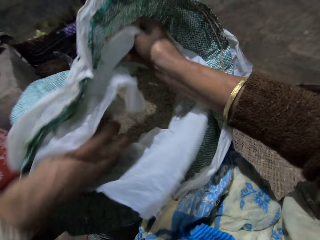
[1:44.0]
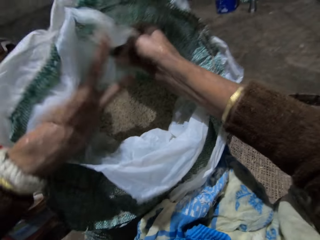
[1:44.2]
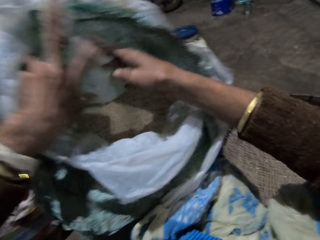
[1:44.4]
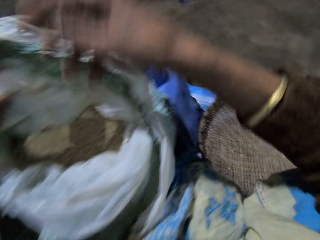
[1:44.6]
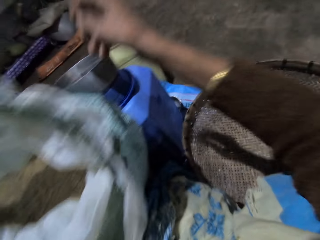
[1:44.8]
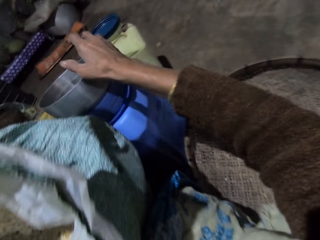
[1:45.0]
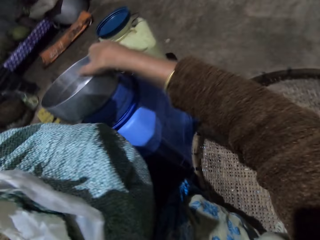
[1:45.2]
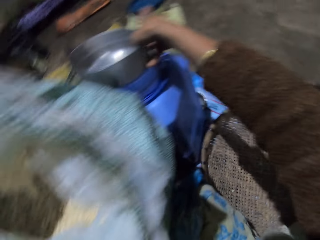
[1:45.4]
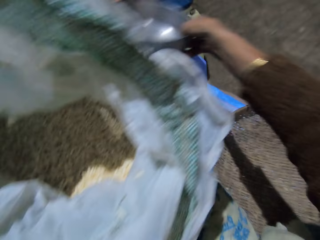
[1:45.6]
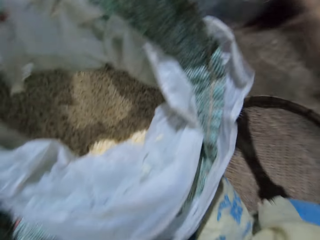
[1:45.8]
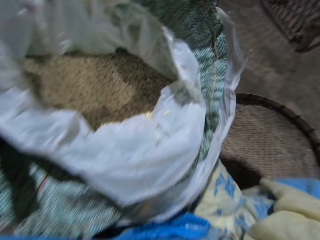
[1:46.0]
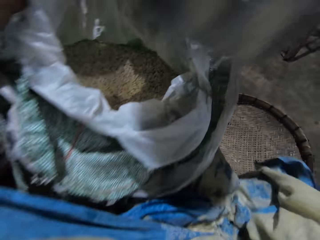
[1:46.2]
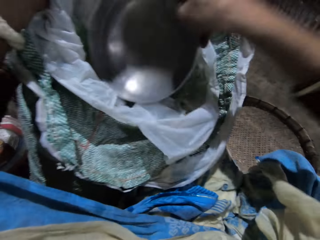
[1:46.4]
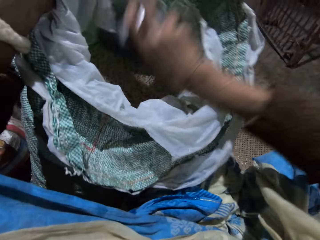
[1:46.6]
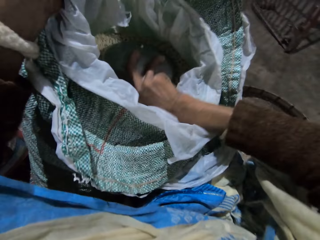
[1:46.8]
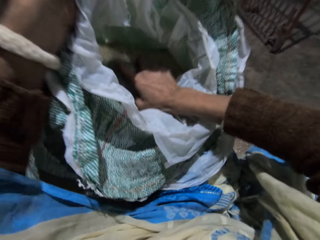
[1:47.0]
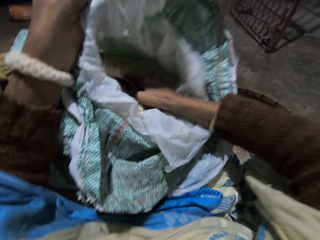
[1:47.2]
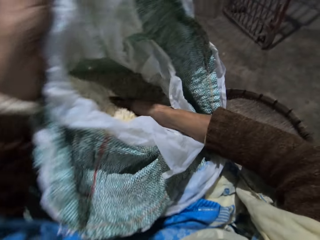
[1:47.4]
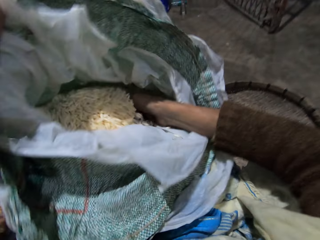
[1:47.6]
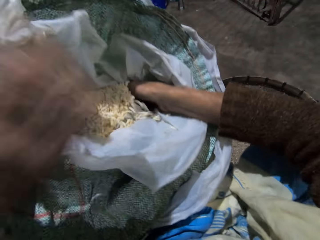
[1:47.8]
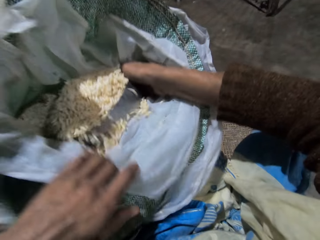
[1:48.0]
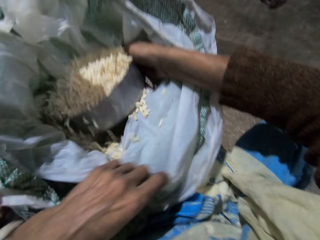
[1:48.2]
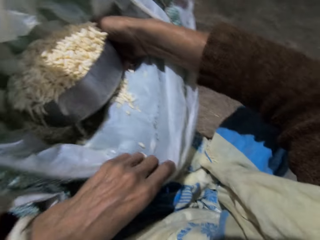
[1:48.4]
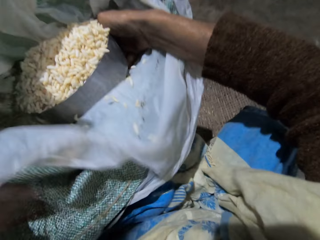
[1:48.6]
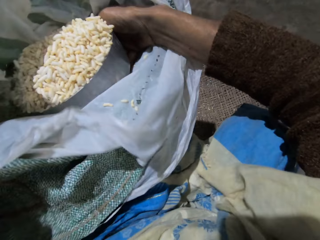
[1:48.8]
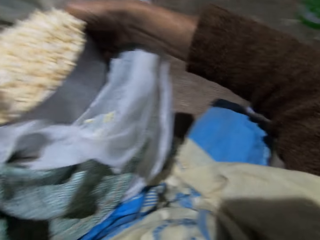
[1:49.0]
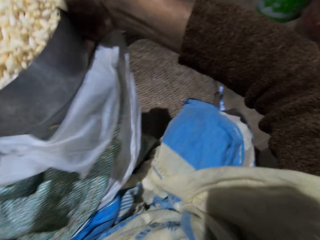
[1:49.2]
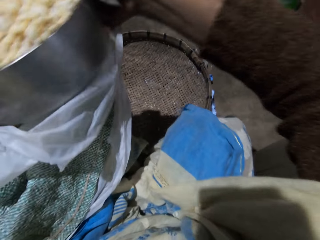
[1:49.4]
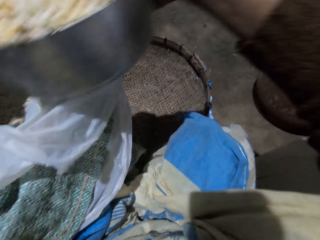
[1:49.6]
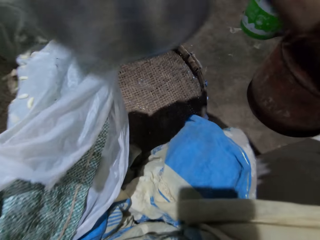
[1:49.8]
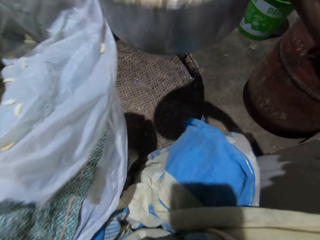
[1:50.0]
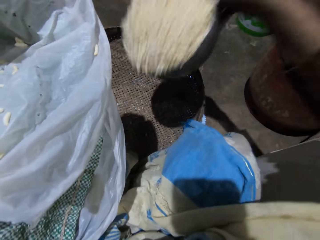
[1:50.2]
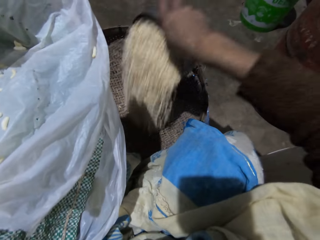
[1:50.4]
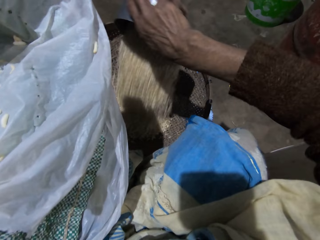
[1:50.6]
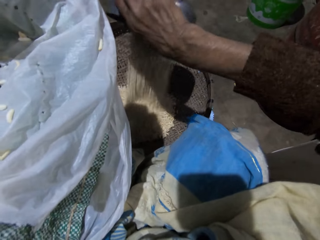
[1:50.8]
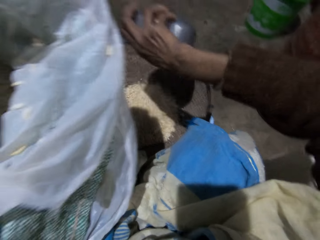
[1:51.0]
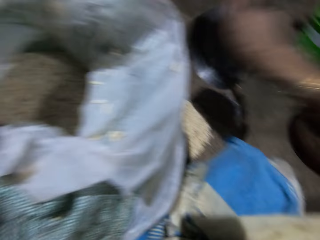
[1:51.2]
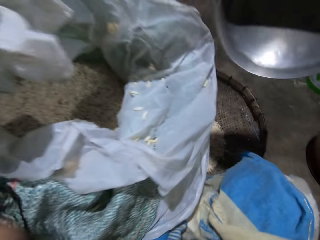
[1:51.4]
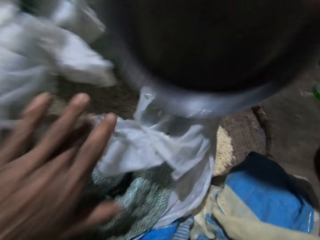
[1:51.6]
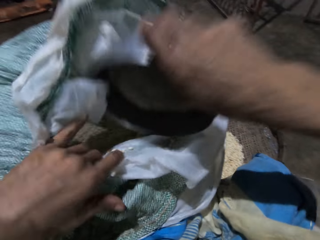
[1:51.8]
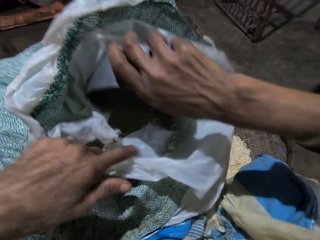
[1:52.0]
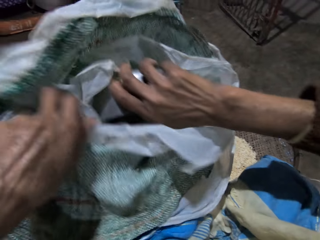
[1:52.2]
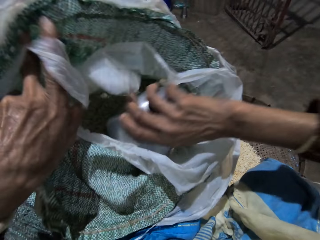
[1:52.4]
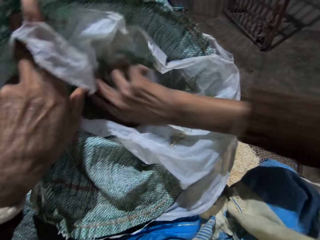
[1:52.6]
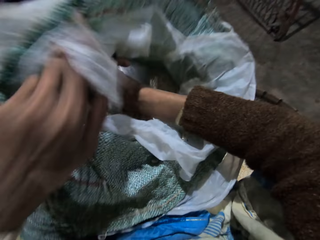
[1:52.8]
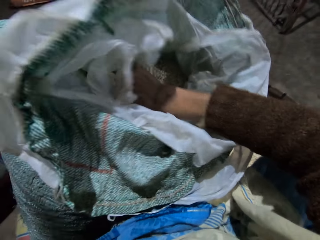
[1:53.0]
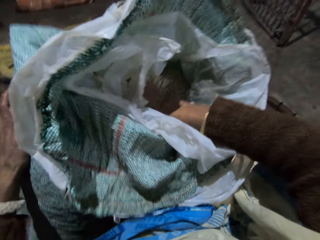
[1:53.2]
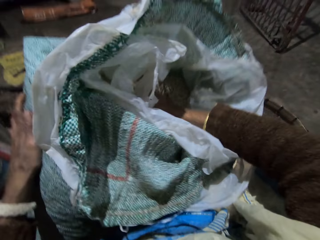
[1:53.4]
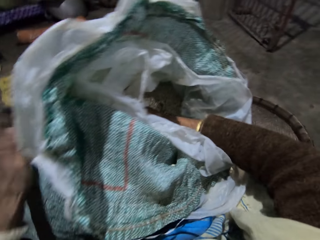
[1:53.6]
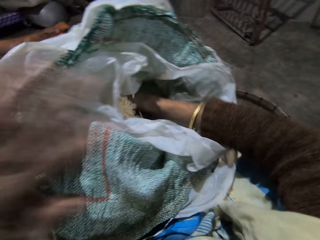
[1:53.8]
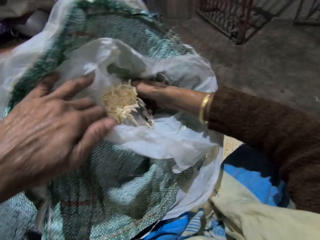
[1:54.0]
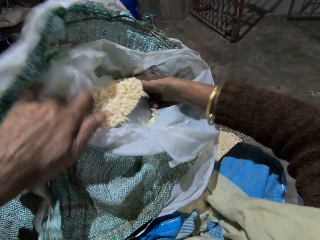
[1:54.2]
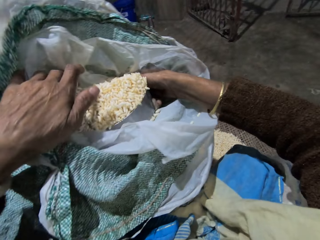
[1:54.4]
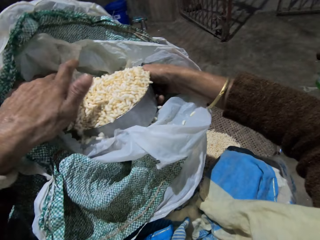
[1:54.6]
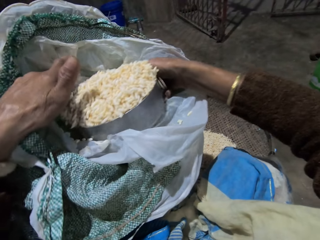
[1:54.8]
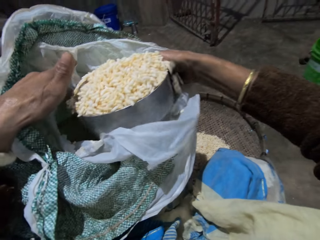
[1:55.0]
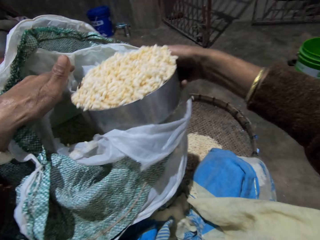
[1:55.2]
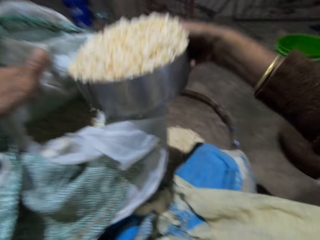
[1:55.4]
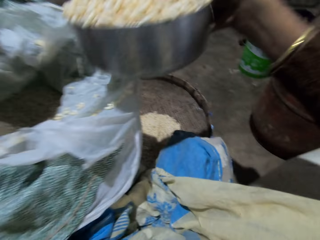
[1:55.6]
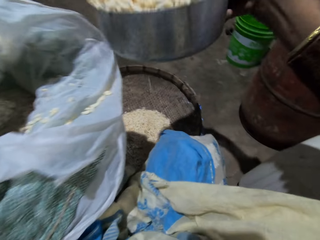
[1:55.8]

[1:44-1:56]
The camera wearer carries the stainless bowl on the plastic container with her right hand. She scoops grains from the sack with the stainless bowl in her right hand. She pours the grains in the stainless bowl in her right hand into the basket on the floor. She scoops grains from the sack with the stainless bowl in her right hand.

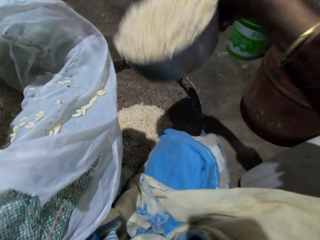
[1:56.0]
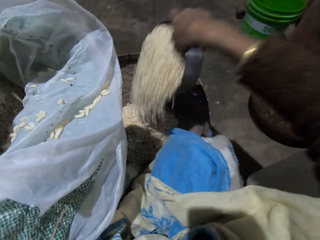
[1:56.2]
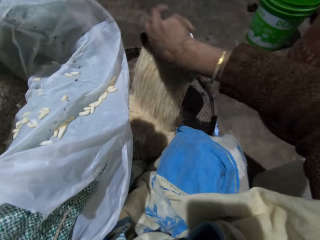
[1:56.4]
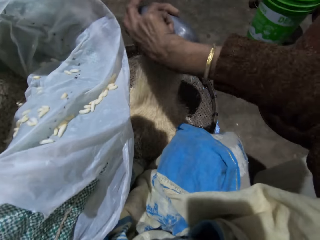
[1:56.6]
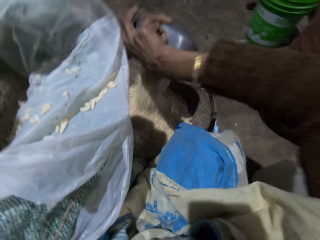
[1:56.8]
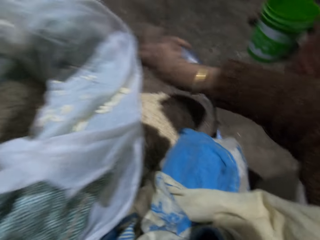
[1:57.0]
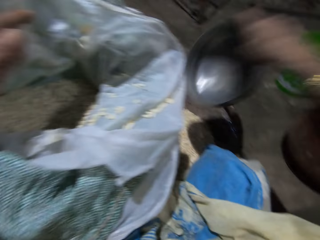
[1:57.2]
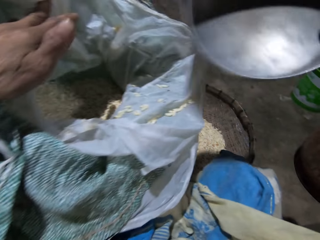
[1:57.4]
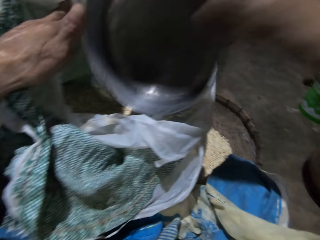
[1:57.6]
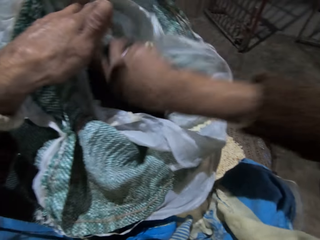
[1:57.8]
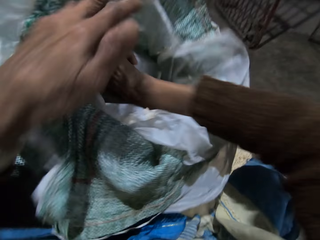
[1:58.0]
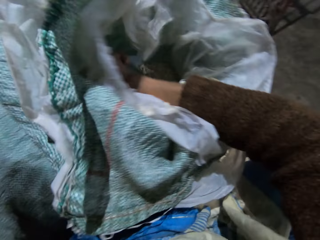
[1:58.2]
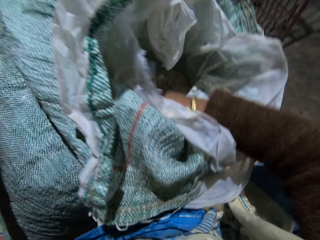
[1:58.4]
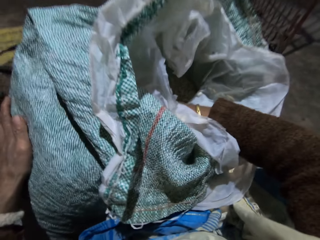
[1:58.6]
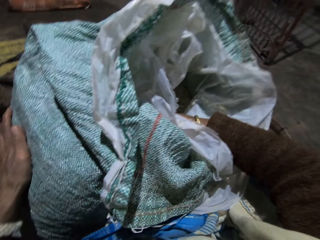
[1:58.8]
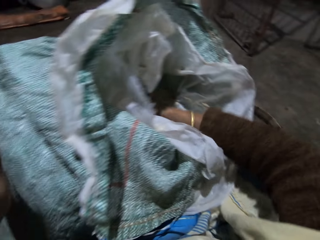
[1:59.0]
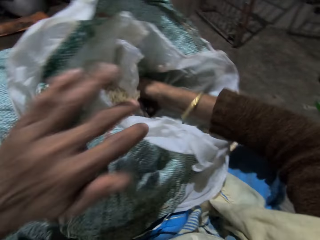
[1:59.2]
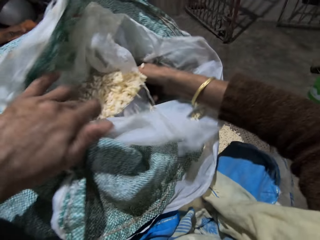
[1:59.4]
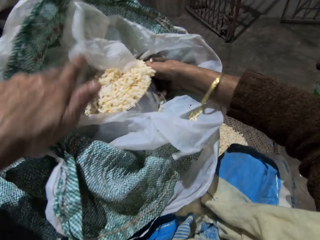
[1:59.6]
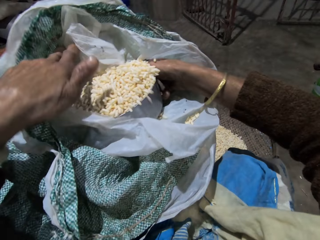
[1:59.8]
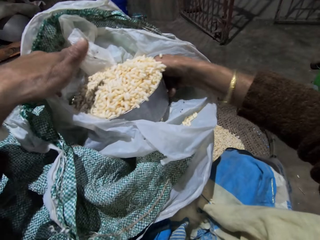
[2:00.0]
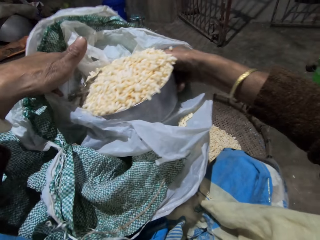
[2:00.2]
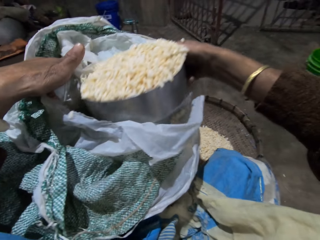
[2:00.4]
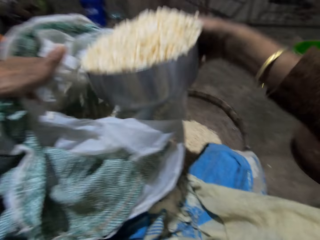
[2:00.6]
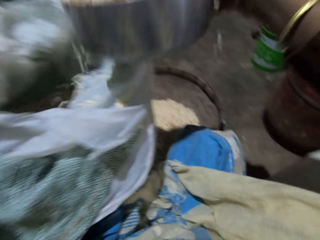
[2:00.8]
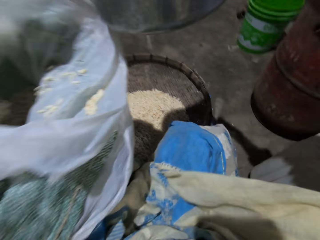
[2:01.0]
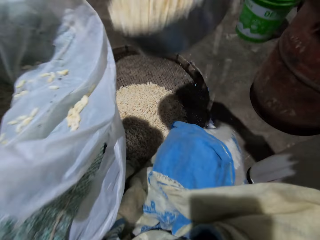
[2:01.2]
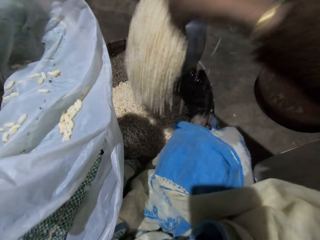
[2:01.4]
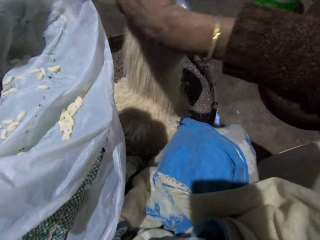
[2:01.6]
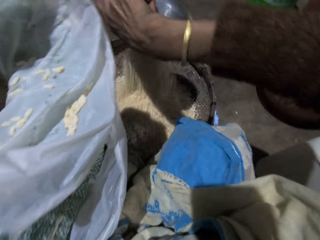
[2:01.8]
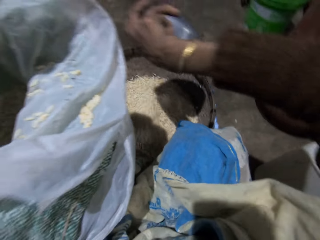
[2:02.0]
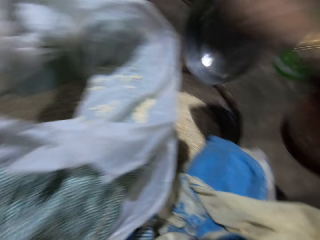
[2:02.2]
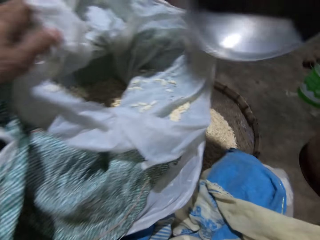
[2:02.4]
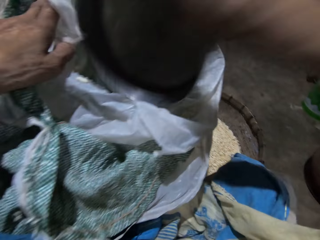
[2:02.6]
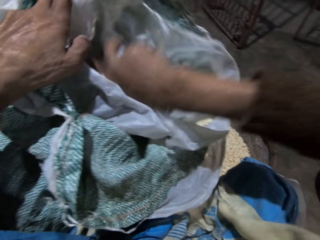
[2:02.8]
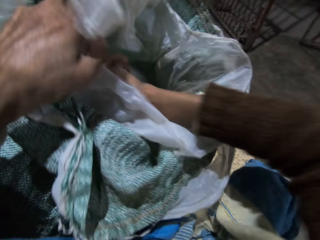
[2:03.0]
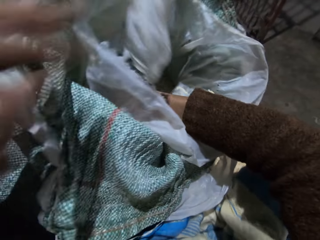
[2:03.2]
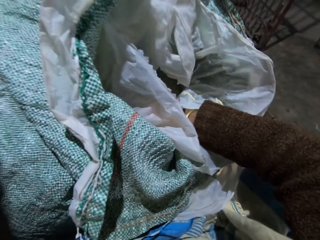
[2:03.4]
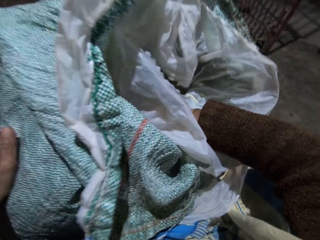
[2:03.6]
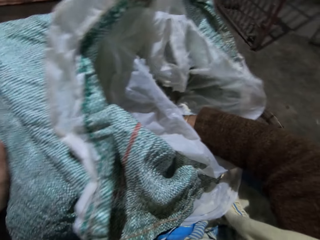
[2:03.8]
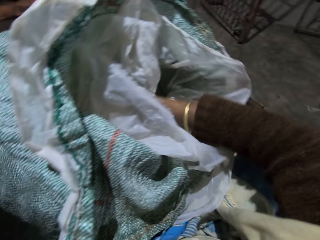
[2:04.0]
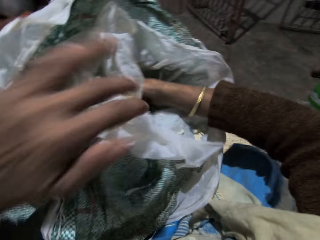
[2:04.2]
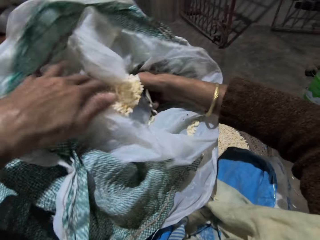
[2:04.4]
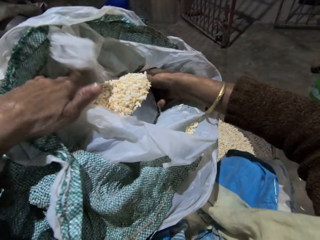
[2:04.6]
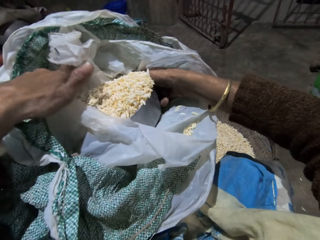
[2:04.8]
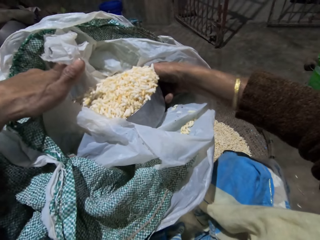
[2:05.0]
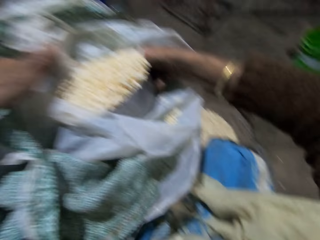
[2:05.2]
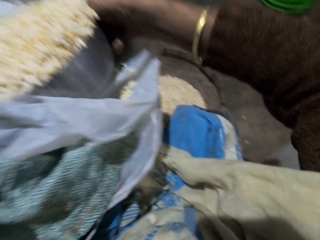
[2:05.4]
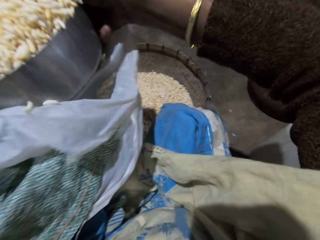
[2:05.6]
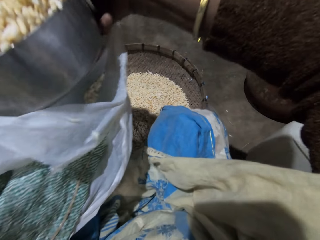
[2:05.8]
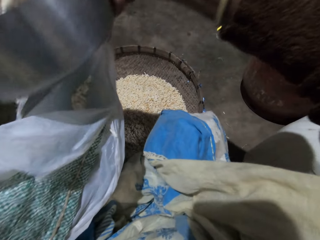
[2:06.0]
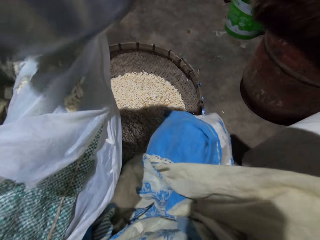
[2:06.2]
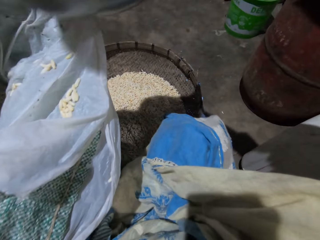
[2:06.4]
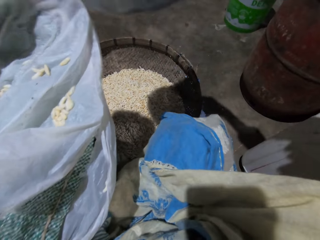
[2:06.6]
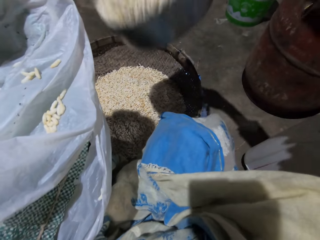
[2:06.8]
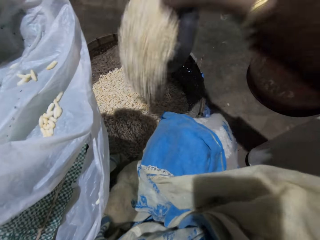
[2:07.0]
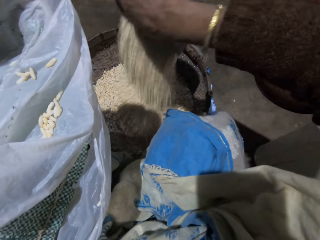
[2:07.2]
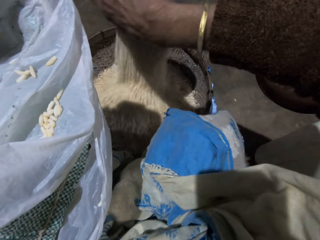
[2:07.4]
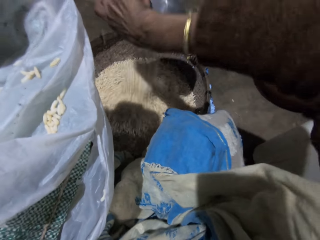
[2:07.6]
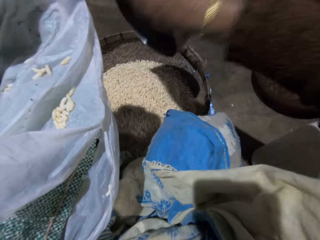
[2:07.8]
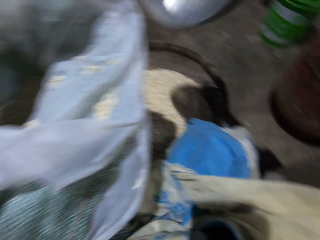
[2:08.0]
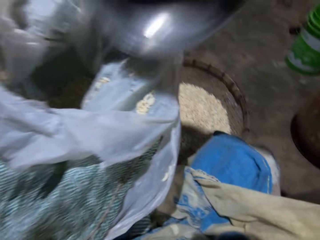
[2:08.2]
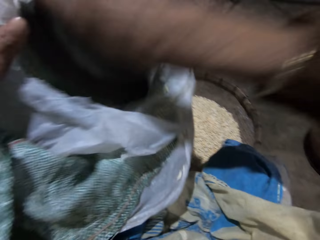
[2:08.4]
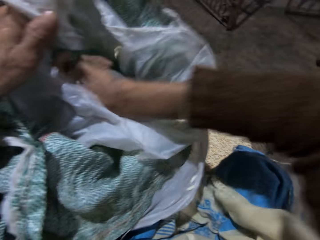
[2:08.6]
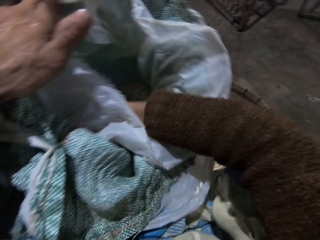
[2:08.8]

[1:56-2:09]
The camera wearer pours the grains in the stainless bowl or metal pot in her right hand into the basket on the floor. She scoops grains from the sack with the stainless bowl in her right hand. She pours the grains in the stainless bowl in her right hand into the basket on the floor. She scoops grains from the sack with the stainless bowl in her right hand. She pours the grains in the stainless bowl in her right hand into the basket on the floor. She collects grains with the metal pot from the sack.
